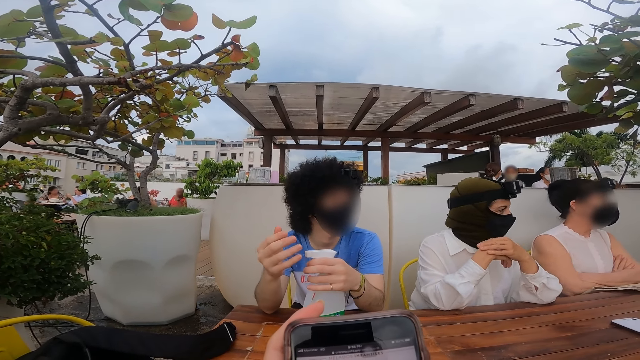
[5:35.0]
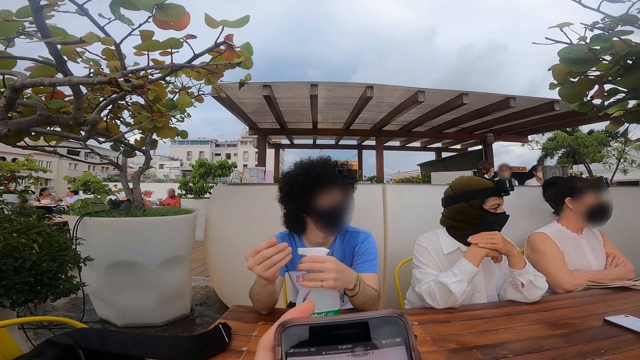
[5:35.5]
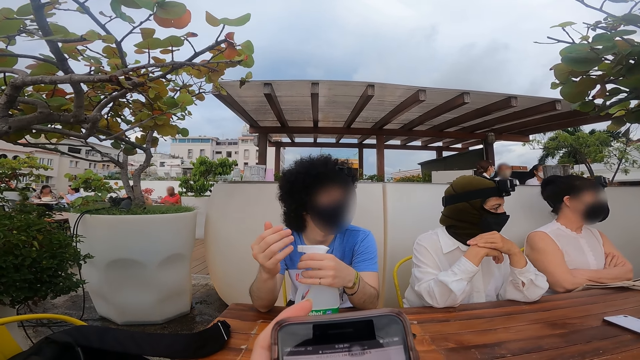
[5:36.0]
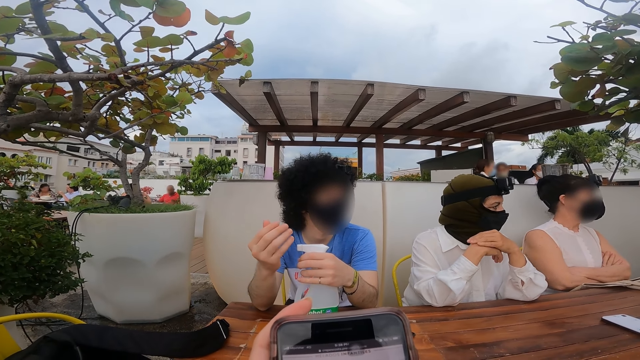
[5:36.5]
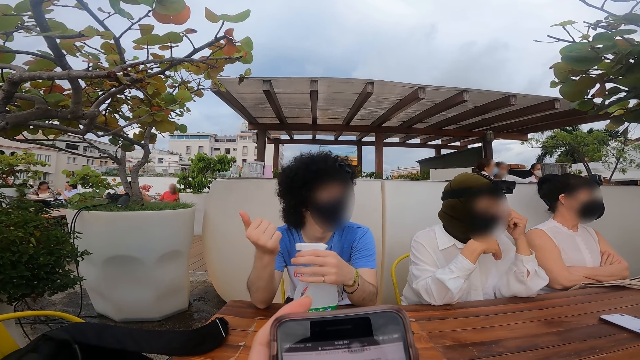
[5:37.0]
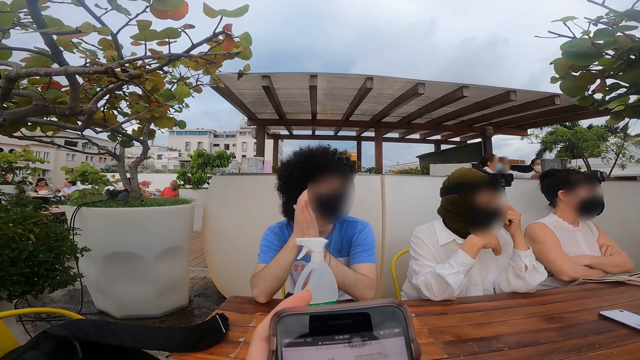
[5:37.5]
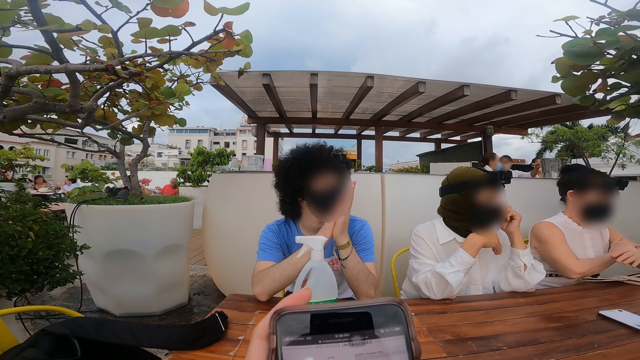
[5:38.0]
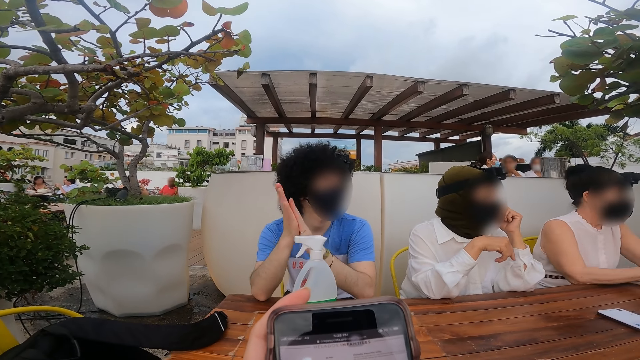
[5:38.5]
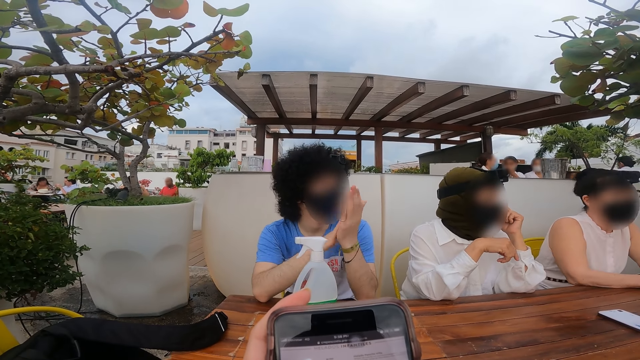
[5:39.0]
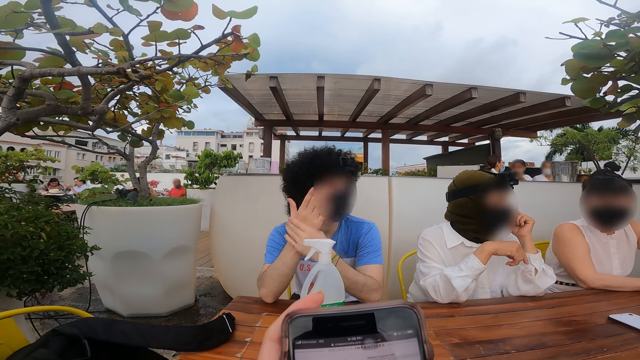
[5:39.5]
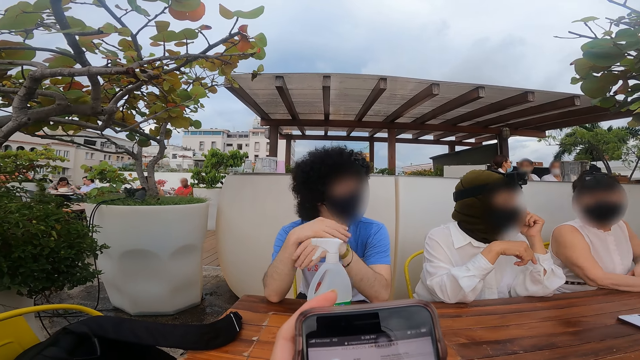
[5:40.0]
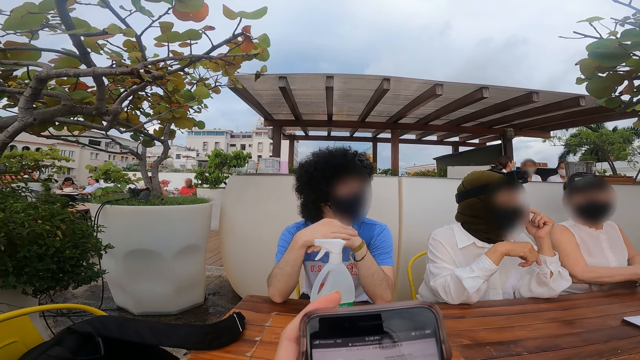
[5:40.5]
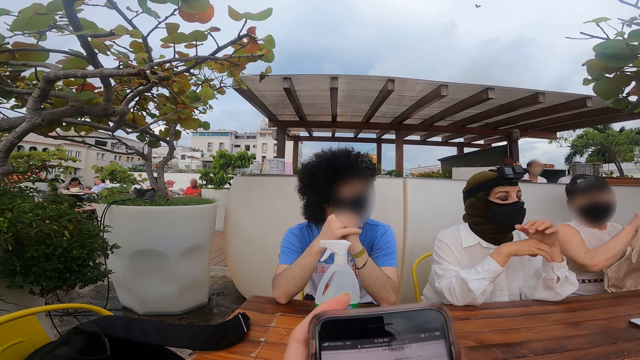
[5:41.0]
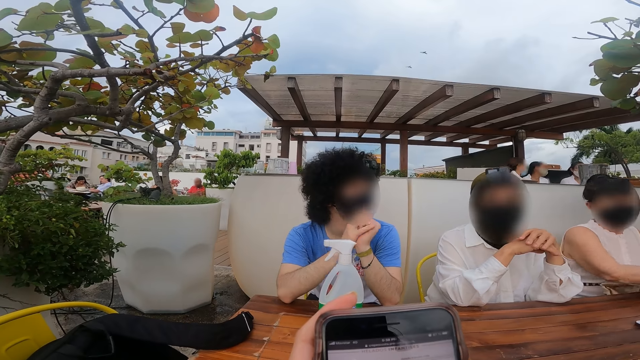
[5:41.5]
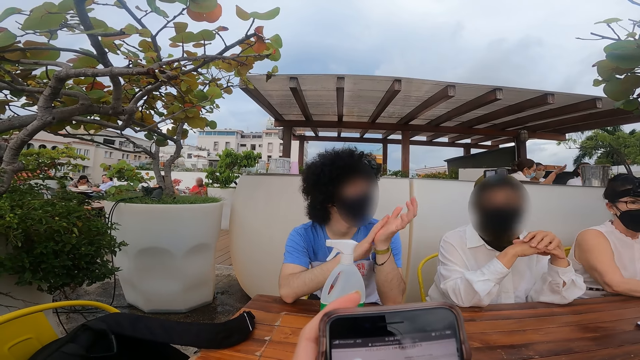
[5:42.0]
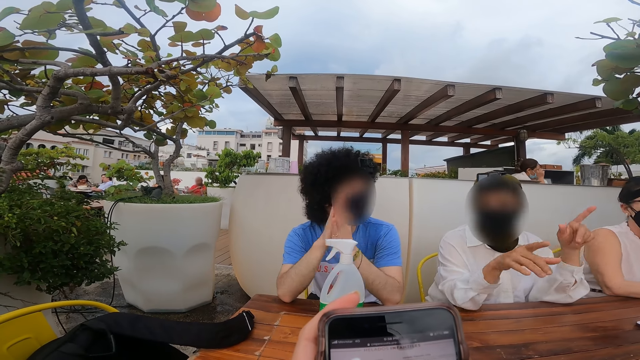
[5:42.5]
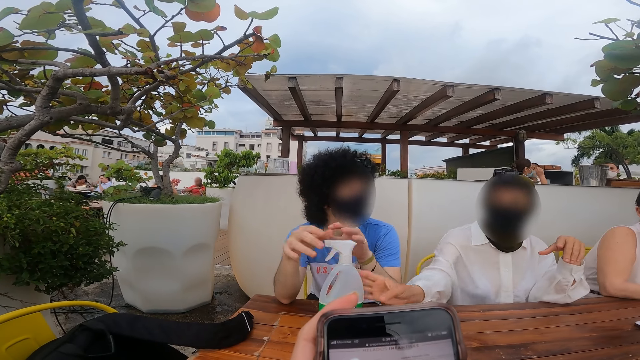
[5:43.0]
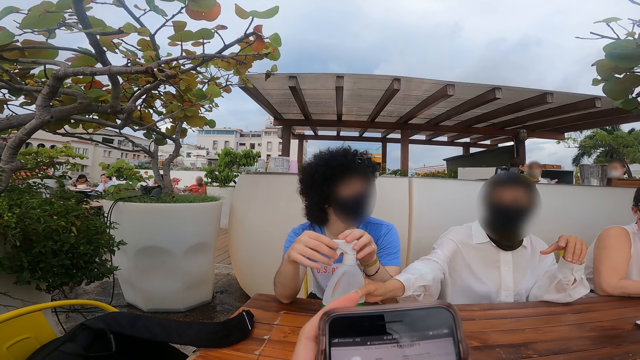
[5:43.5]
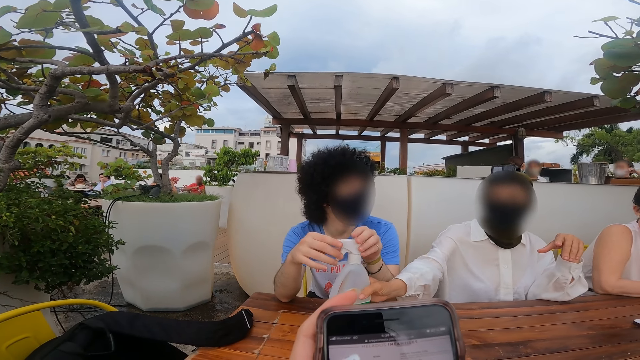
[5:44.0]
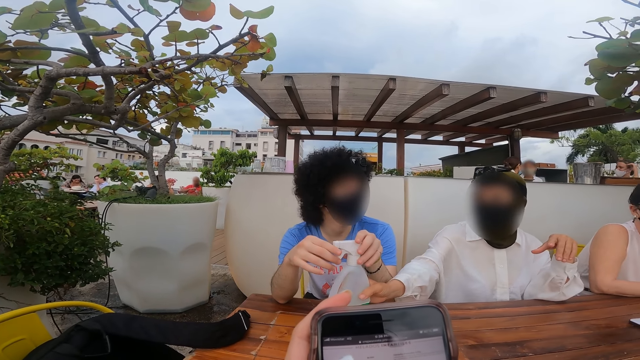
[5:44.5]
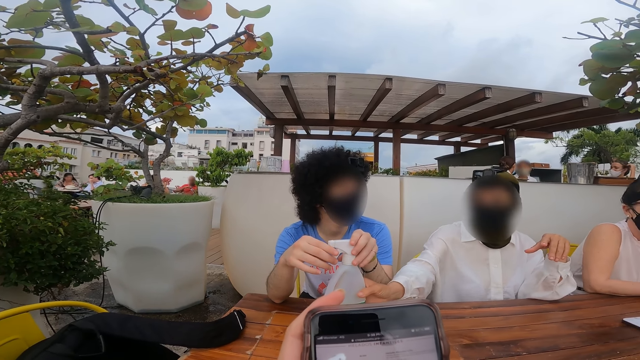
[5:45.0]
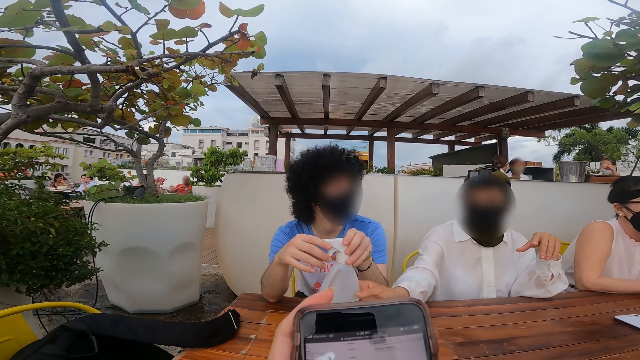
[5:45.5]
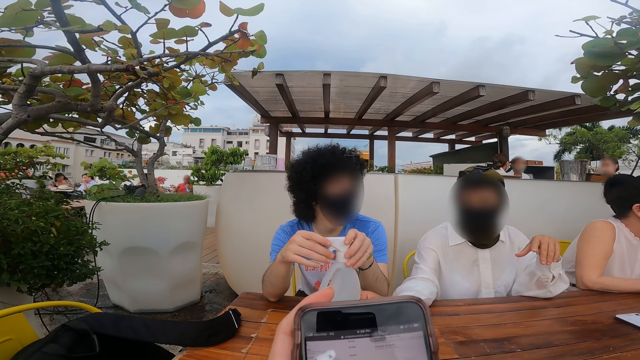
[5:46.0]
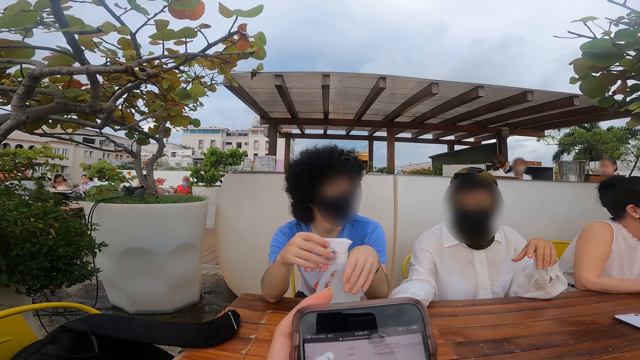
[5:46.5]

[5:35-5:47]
A woman picks up a bottle on the table.

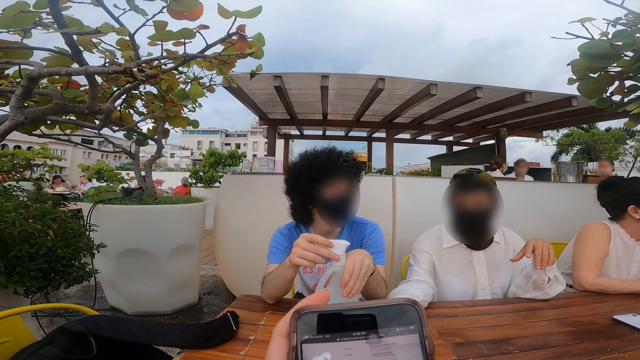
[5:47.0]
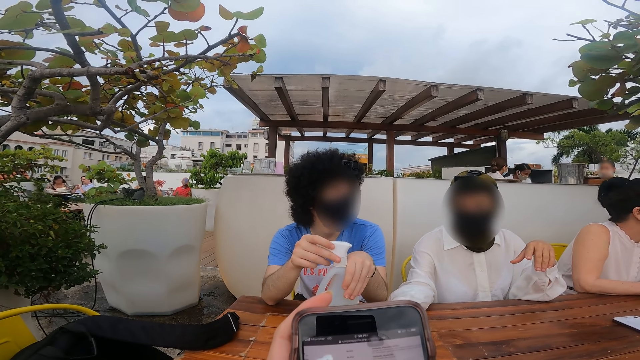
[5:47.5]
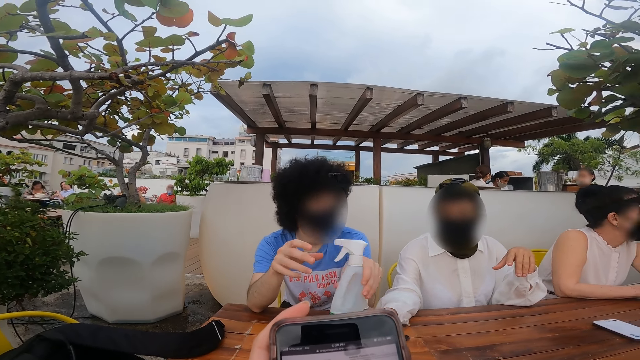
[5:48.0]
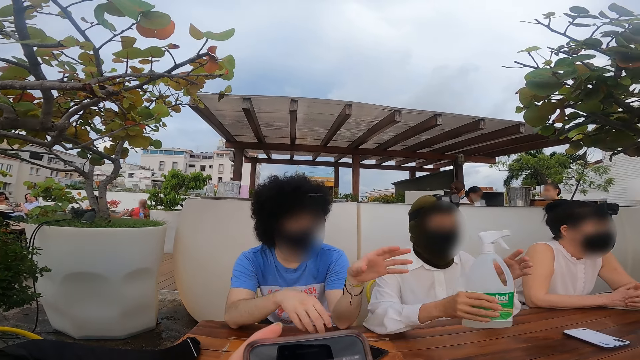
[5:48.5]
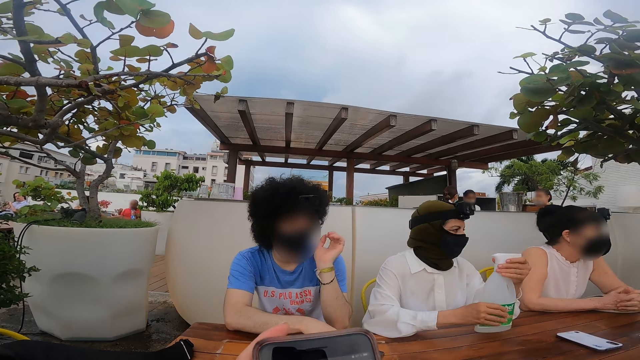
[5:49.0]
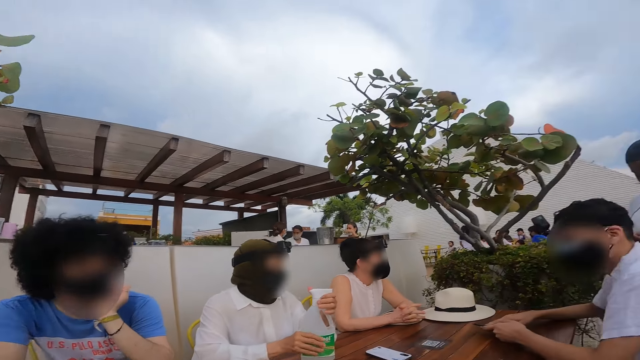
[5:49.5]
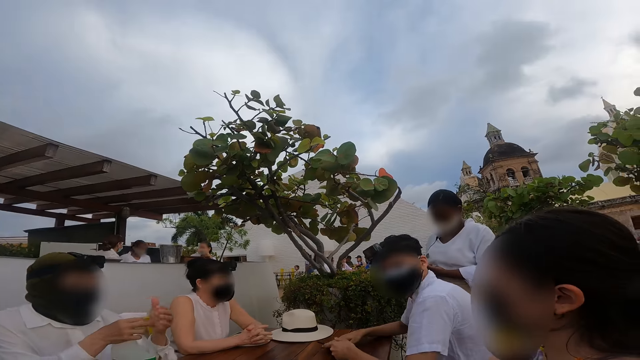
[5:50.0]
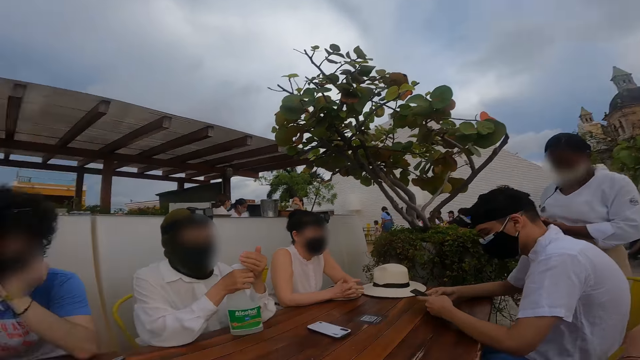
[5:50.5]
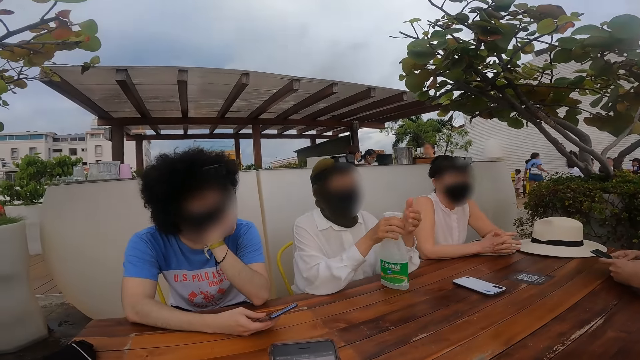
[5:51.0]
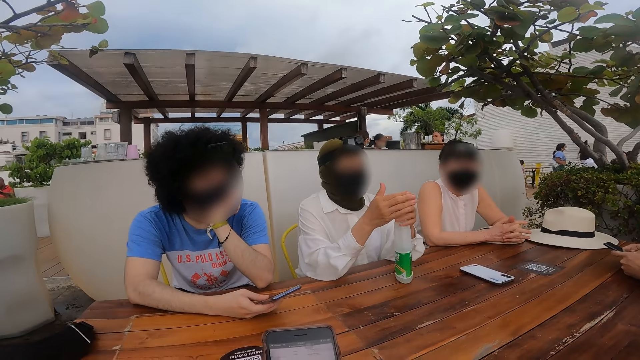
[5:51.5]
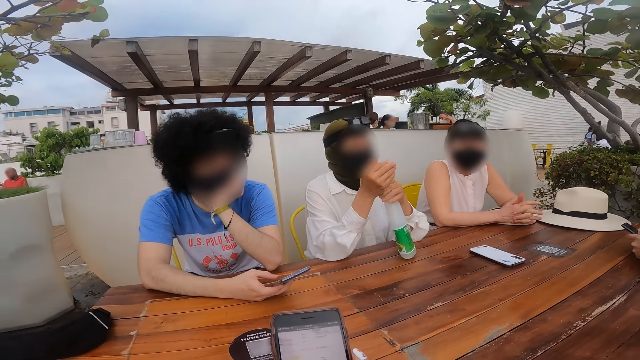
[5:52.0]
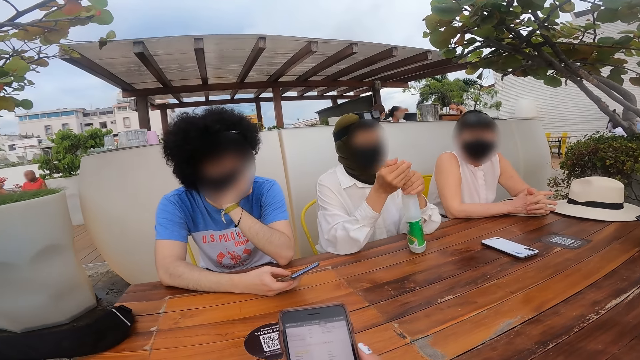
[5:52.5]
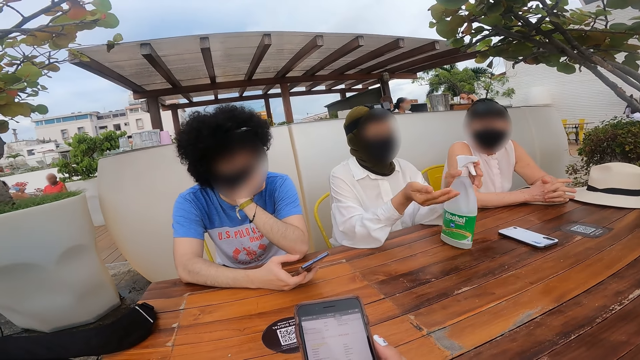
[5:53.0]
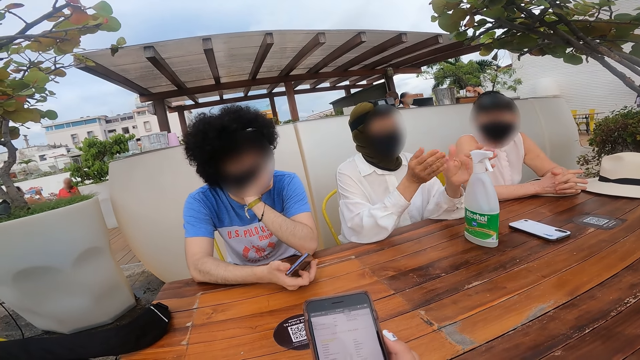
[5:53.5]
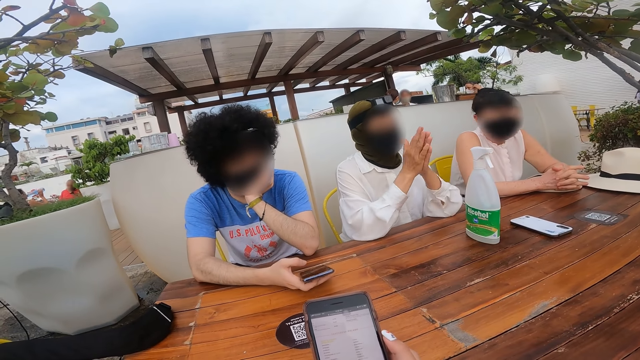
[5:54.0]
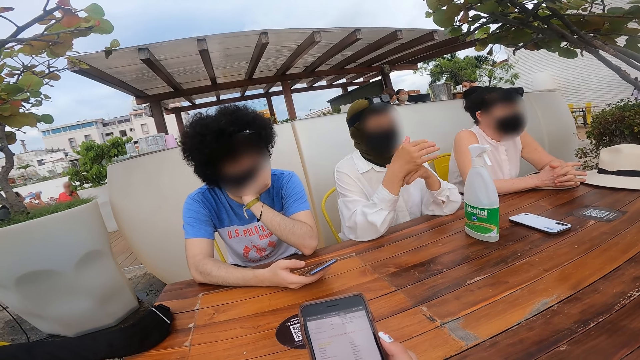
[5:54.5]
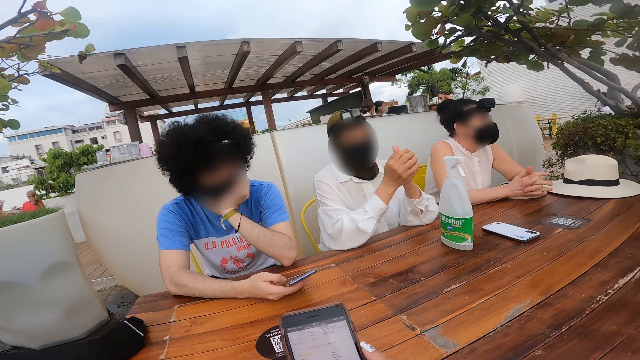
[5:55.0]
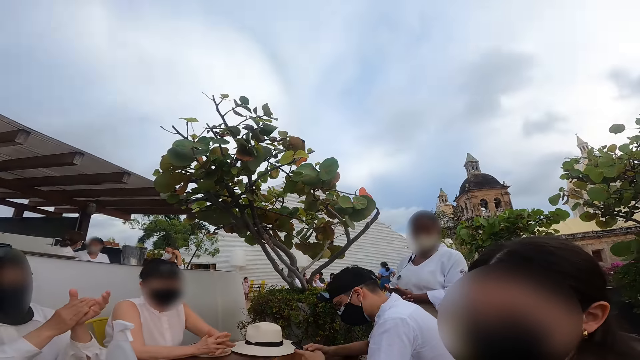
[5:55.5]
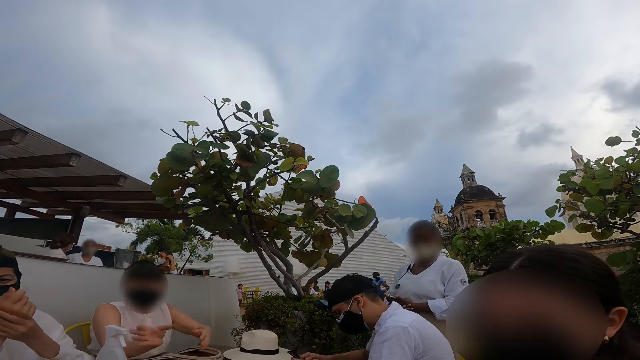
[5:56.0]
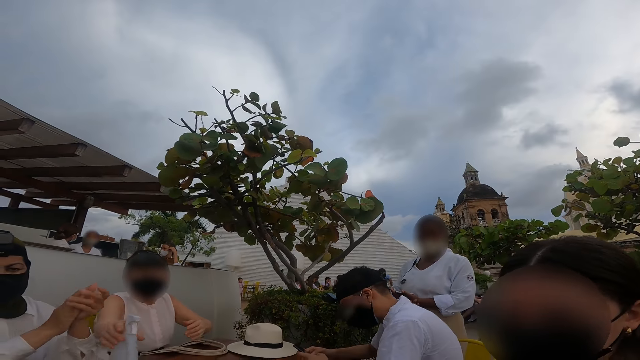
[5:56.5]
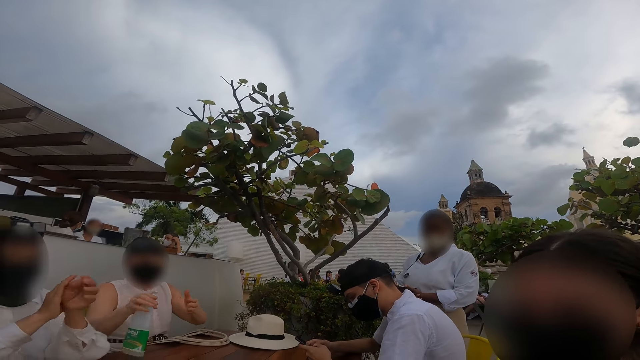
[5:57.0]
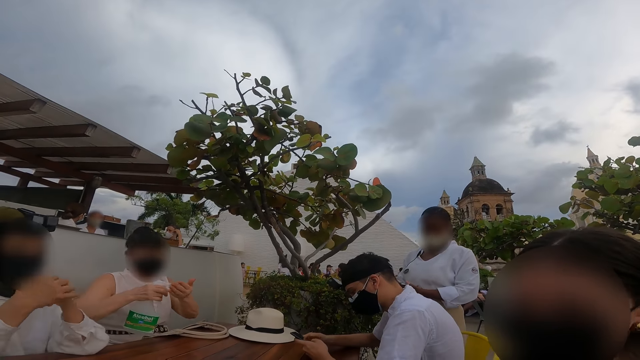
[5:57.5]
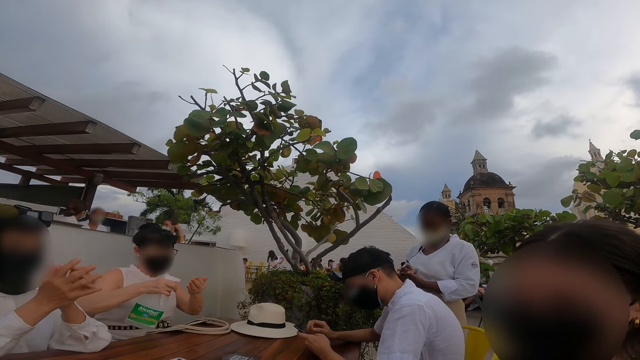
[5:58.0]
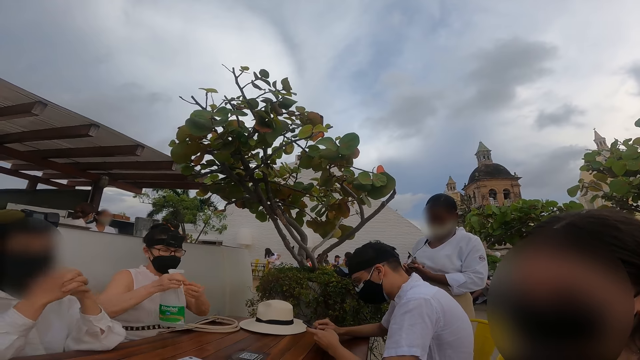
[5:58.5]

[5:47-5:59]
The camera wearer looks around. A woman sanitizes her hands with a sanitizer. The camera wearer operates a phone. Another woman picks up the bottle from the table. The camera wearer looks around. The other woman sanitizes her hand with a sanitizer.
